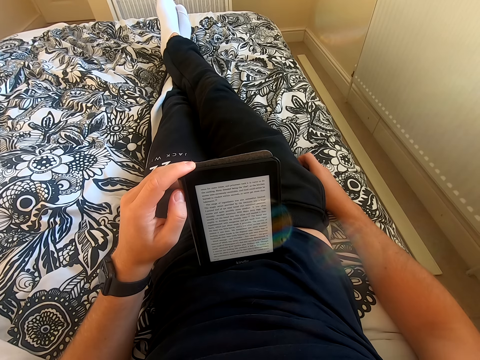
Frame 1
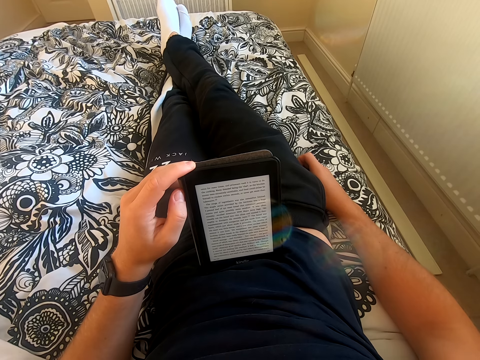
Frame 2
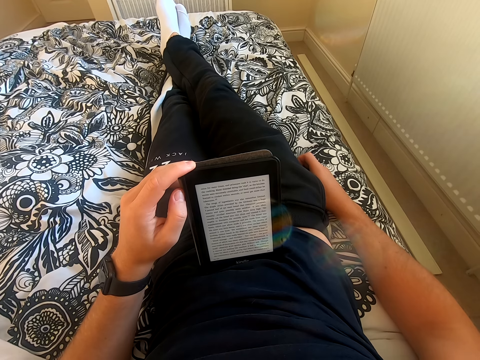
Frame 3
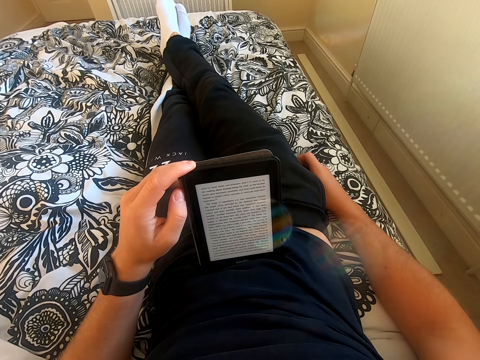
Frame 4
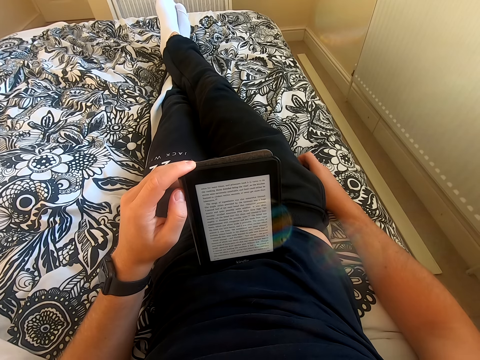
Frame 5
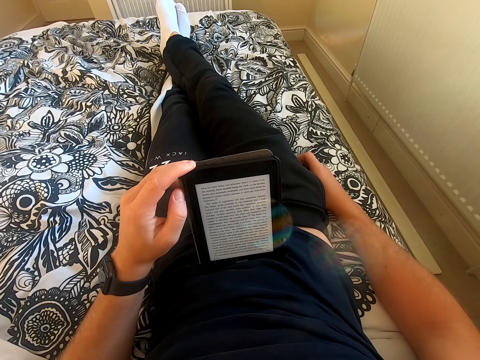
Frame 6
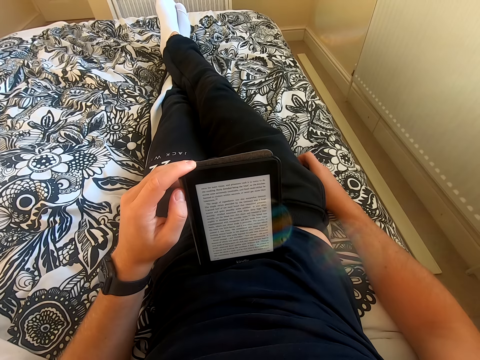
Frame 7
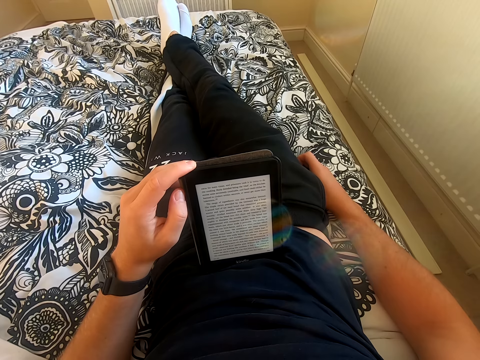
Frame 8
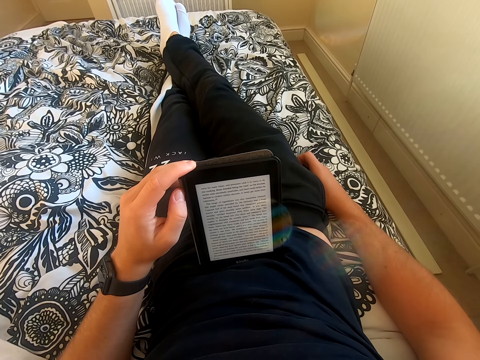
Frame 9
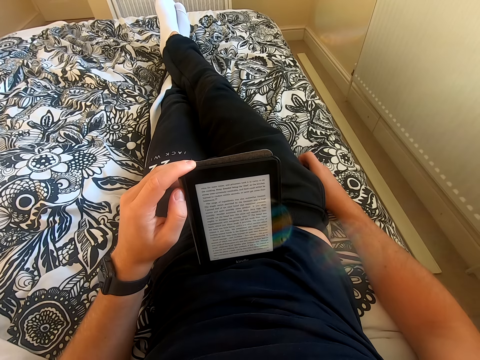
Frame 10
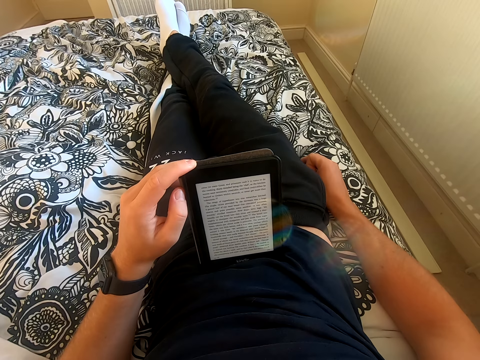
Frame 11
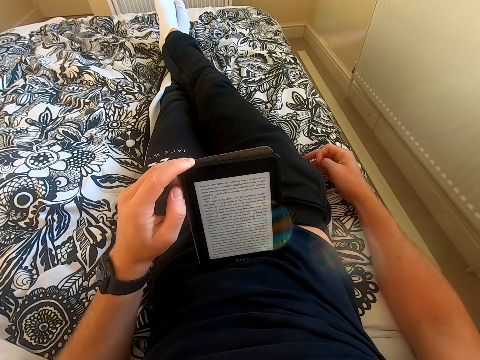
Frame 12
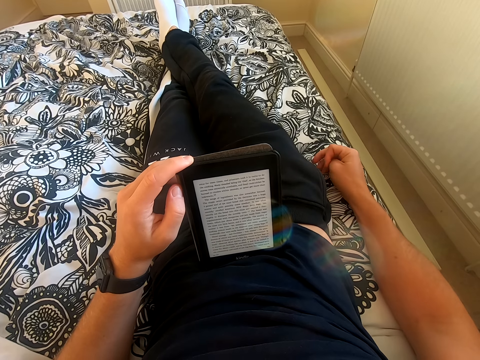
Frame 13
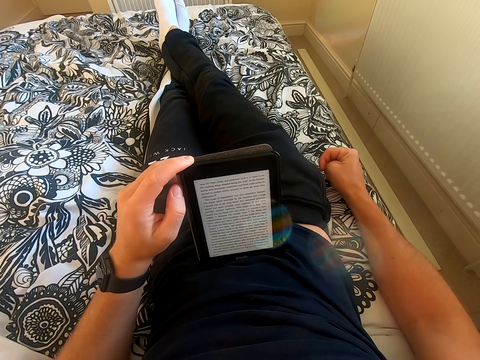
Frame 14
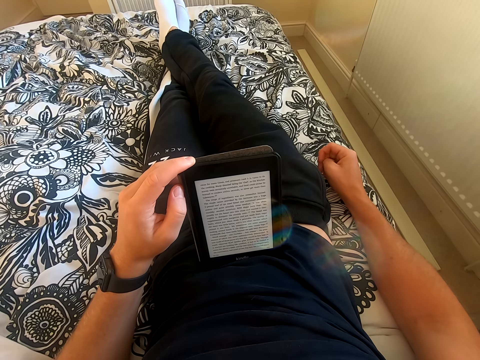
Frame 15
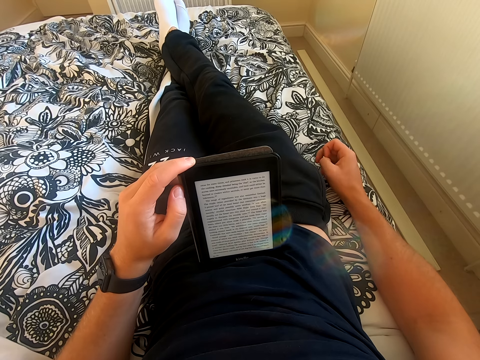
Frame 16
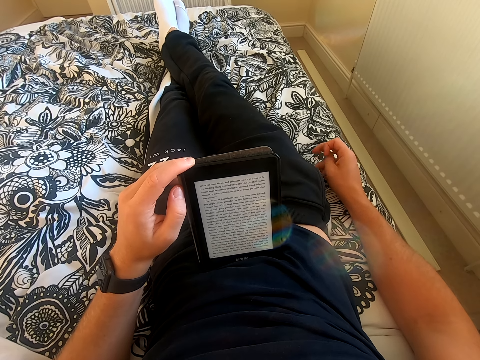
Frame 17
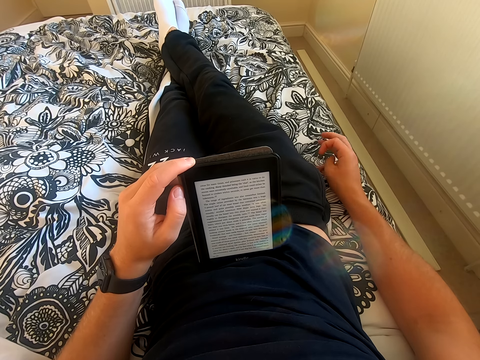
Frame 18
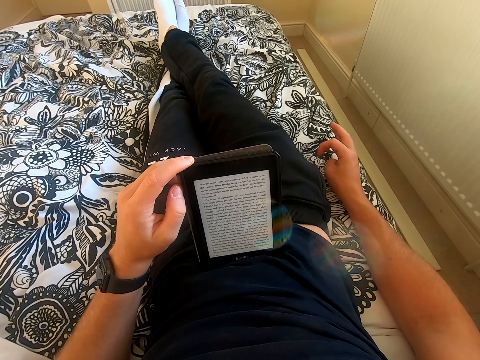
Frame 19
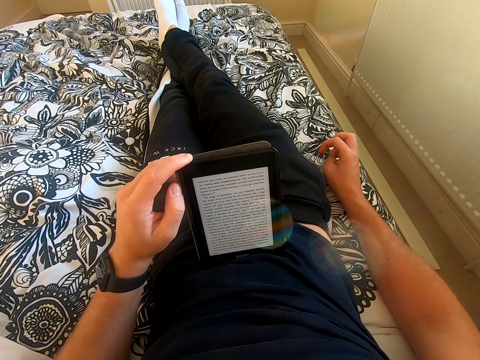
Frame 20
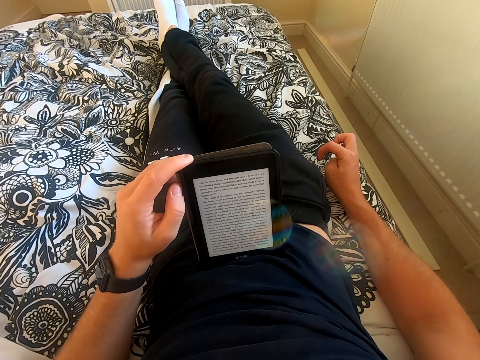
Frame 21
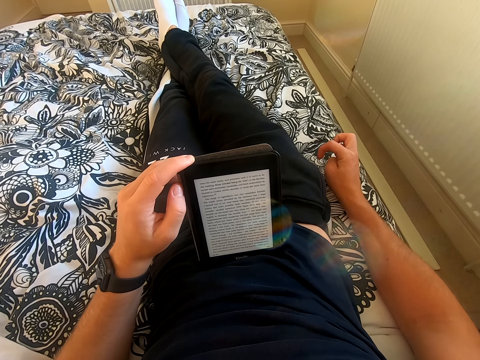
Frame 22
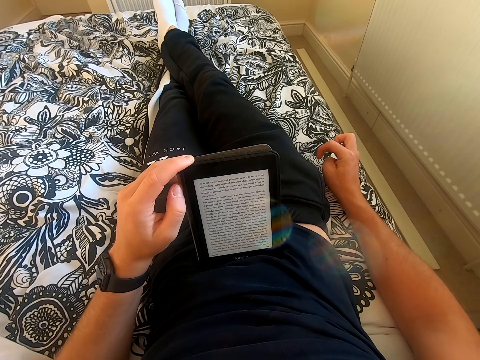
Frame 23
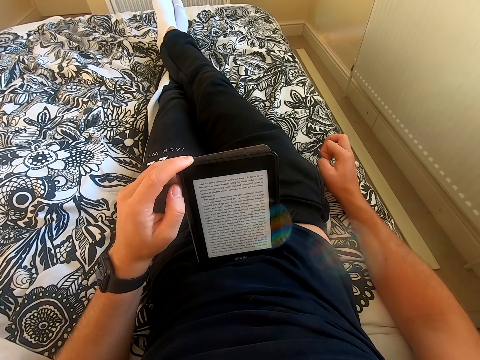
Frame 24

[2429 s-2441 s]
The camera wearer moves his right hand on the bed. He reads through the tablet.

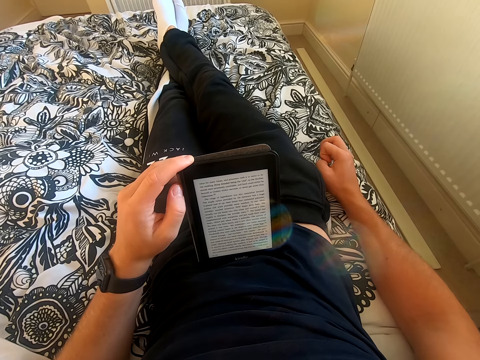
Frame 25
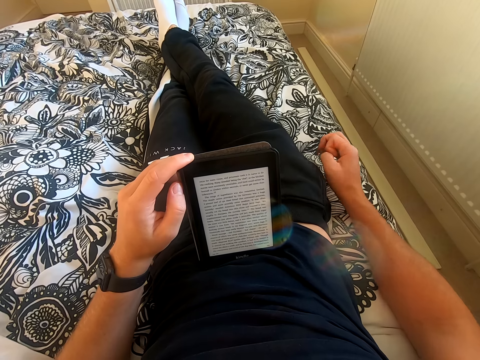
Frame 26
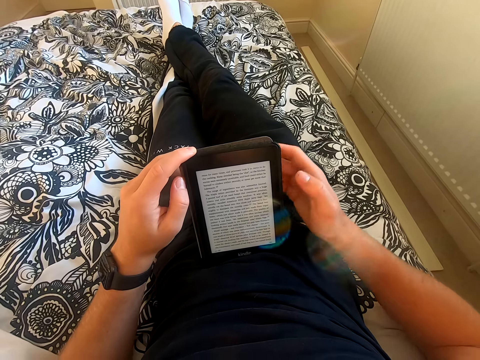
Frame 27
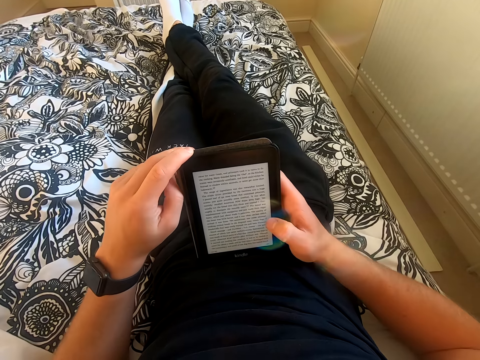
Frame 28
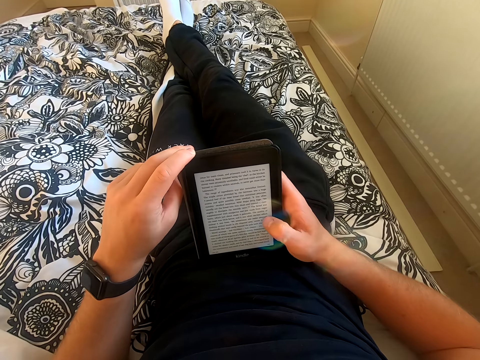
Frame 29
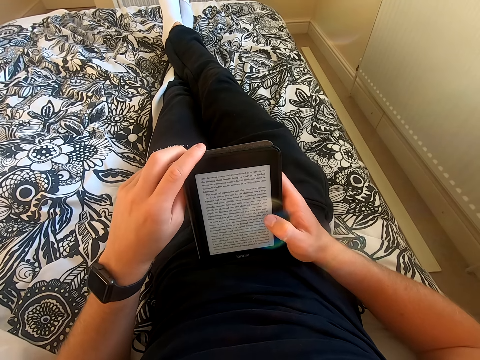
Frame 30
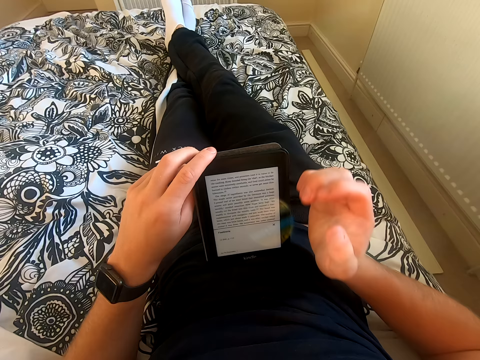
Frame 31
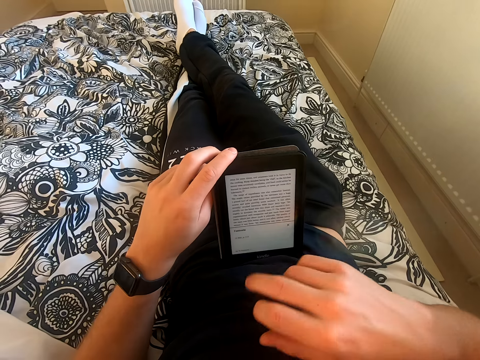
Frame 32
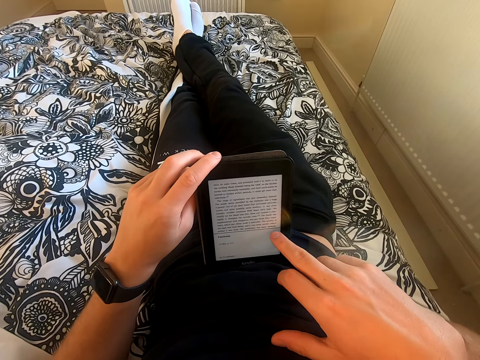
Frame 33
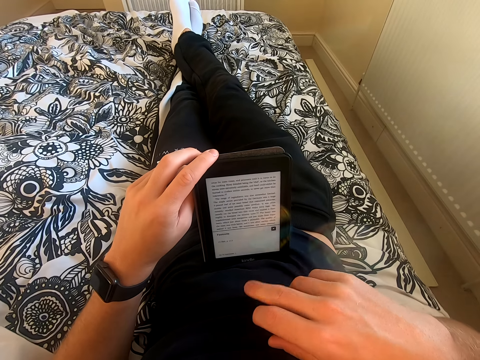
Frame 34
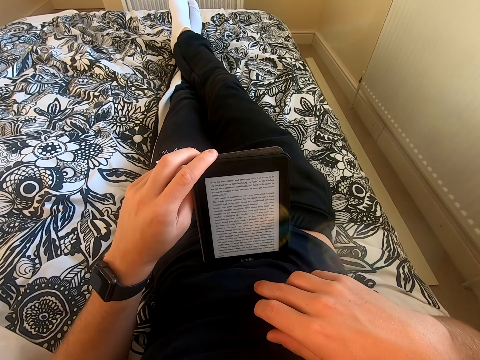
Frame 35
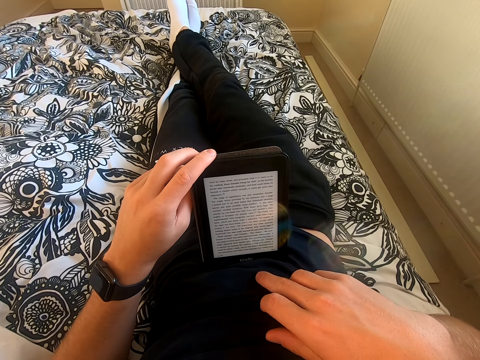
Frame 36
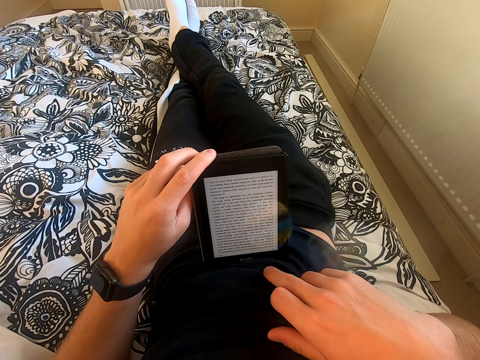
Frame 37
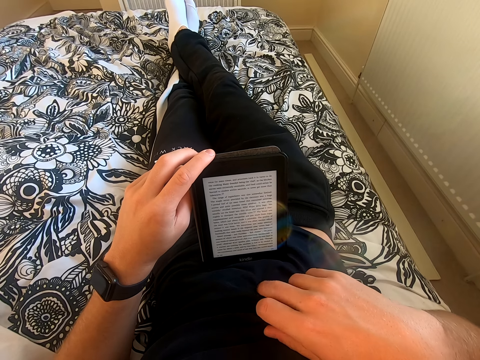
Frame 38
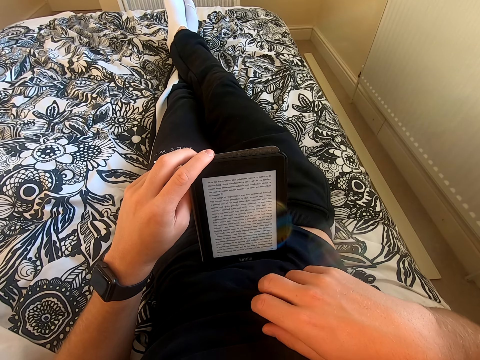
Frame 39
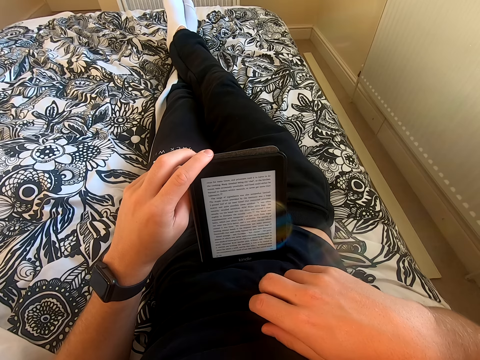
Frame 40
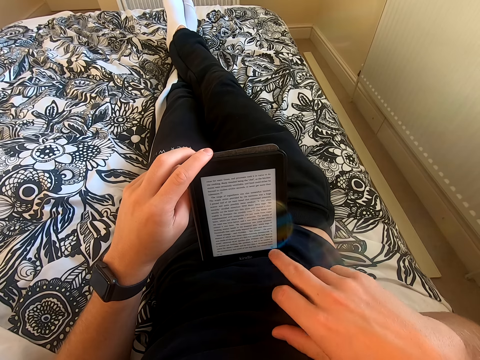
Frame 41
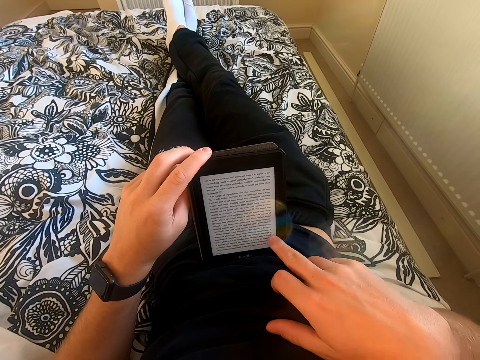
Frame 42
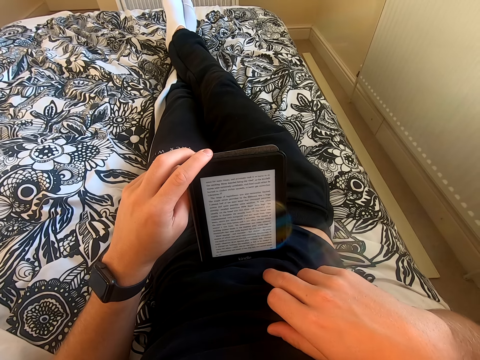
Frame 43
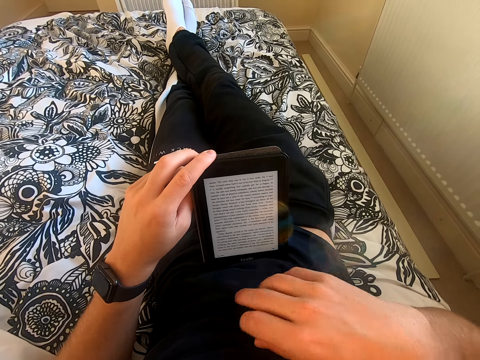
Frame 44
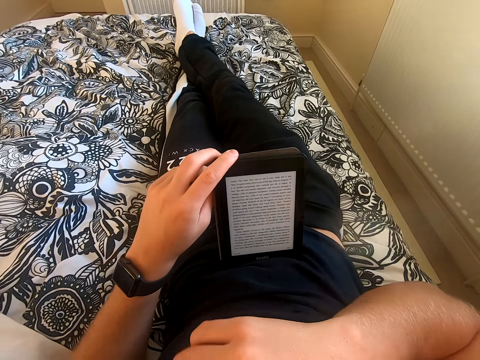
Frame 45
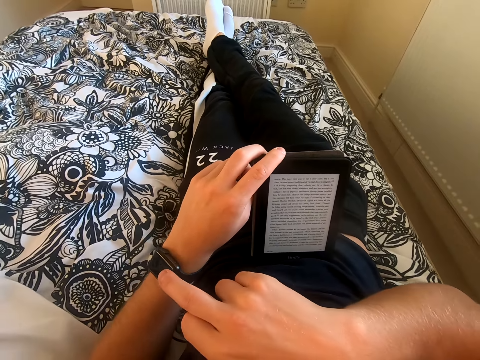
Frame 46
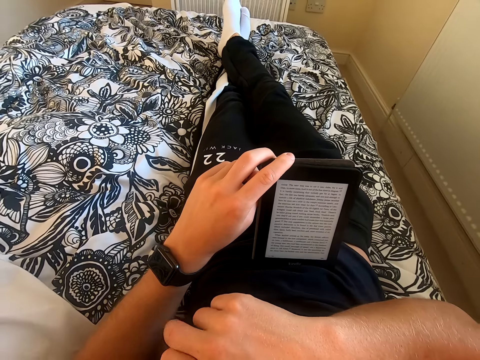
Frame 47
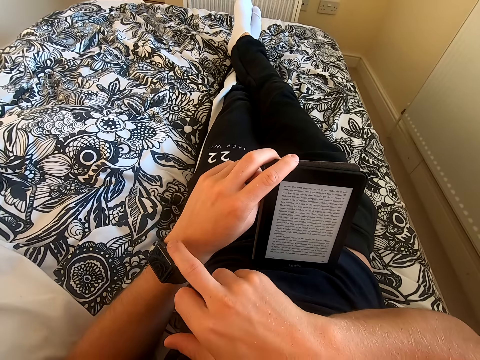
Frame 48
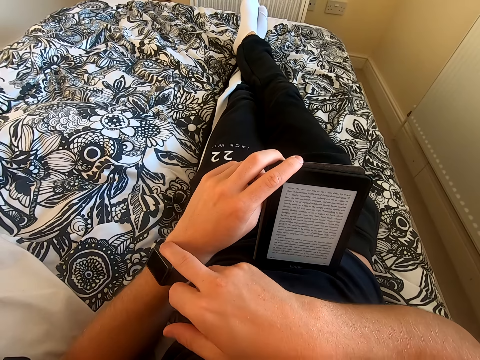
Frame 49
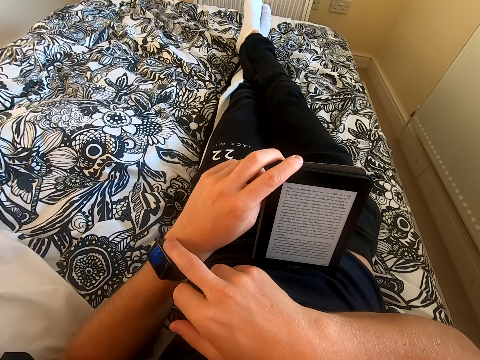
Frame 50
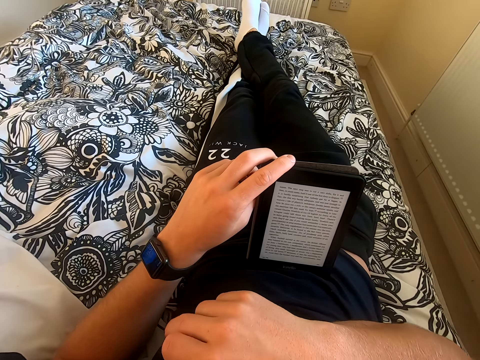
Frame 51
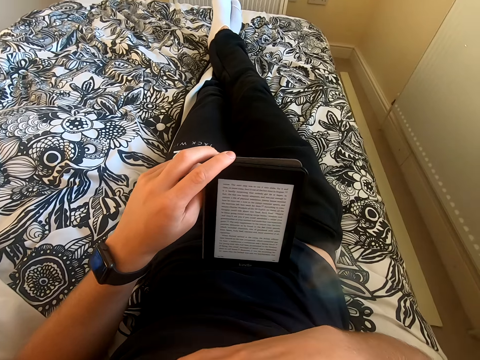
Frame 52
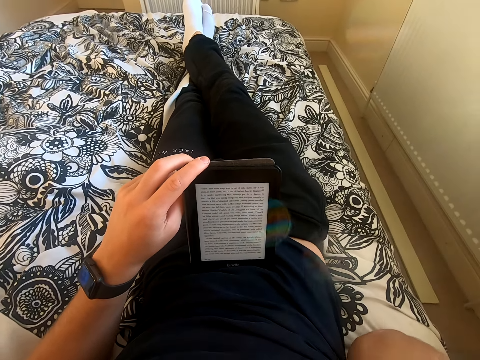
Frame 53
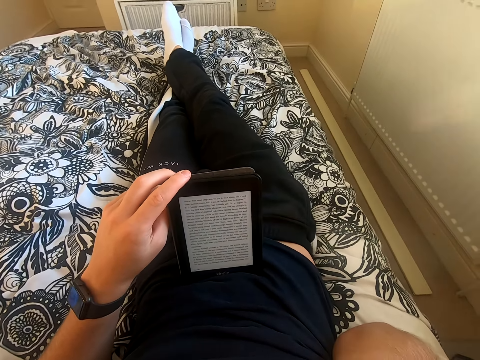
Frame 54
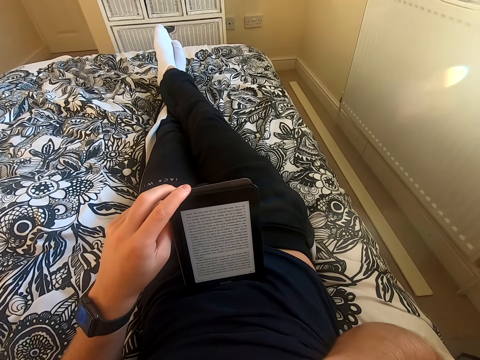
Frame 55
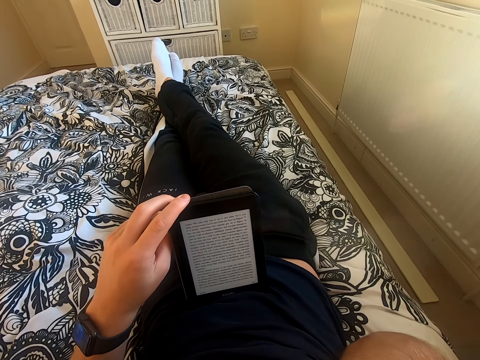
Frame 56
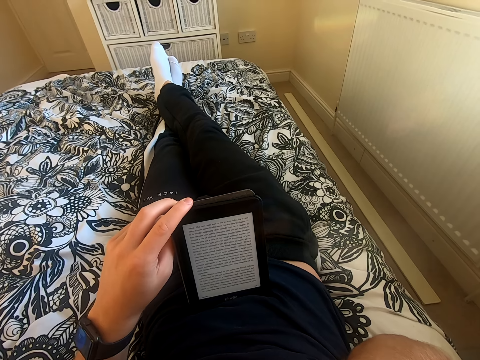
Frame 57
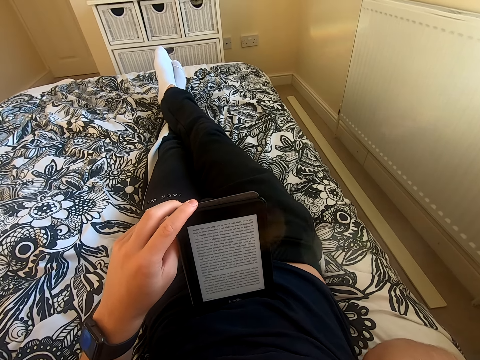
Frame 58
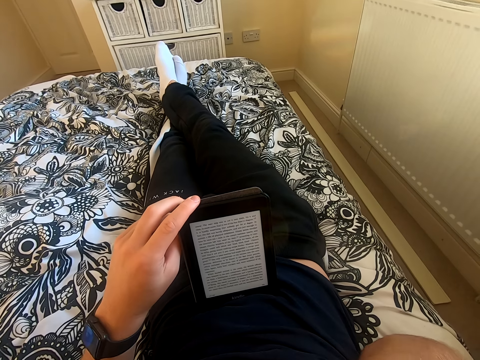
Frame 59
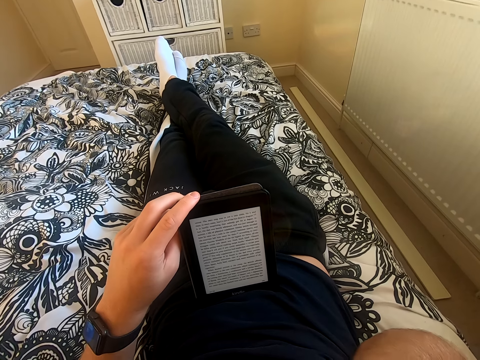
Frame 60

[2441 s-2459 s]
The camera wearer holds the tablet with his right hand. He scrolls the tablet. He operates the tablet. He scrolls the tablet again. He reads the book on the tablet. He scratches his belly. He scrolls through the tablet. He touches his watch. He operates the wrist watch. He reads the book on the tablet.
